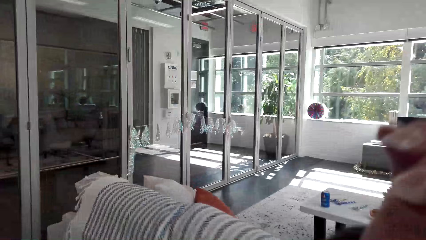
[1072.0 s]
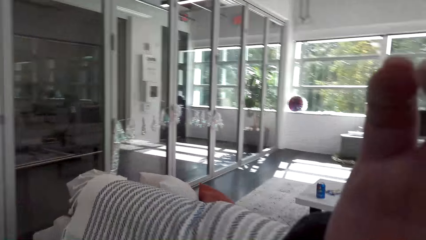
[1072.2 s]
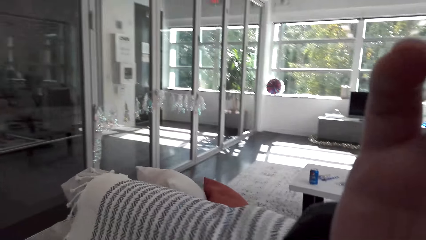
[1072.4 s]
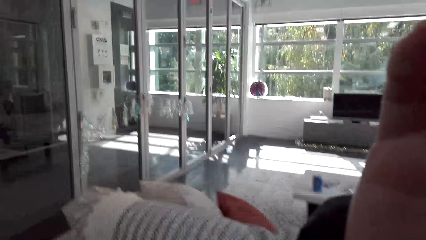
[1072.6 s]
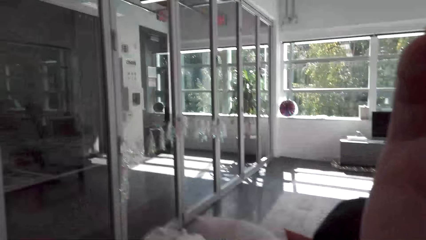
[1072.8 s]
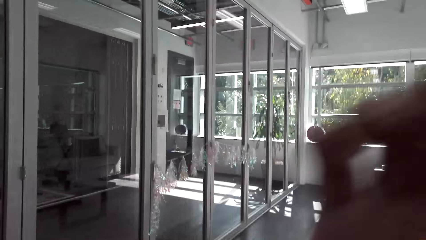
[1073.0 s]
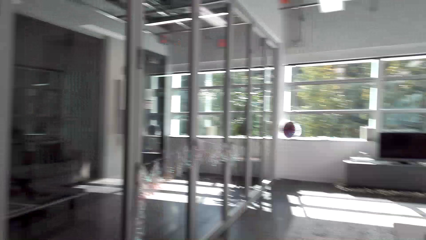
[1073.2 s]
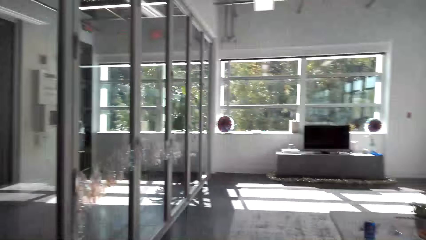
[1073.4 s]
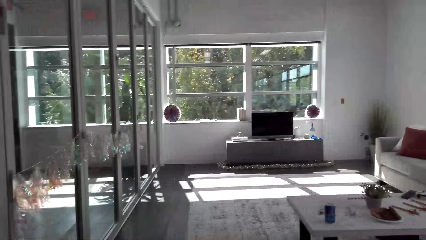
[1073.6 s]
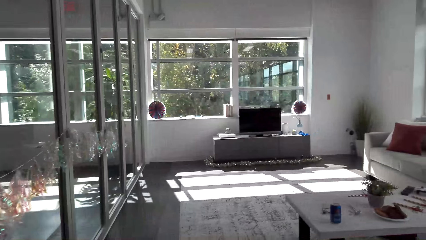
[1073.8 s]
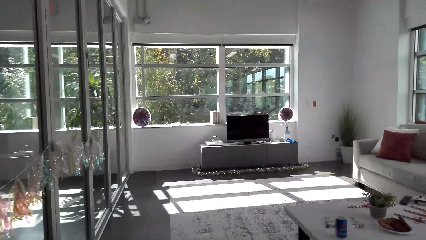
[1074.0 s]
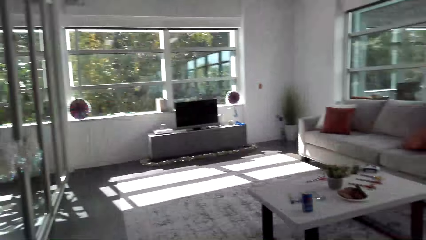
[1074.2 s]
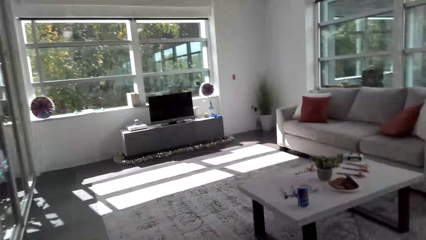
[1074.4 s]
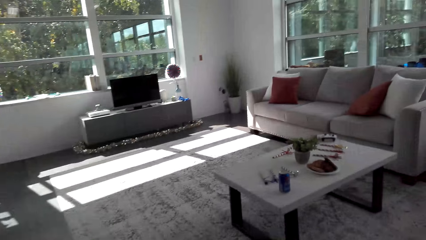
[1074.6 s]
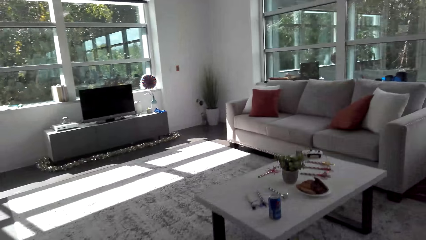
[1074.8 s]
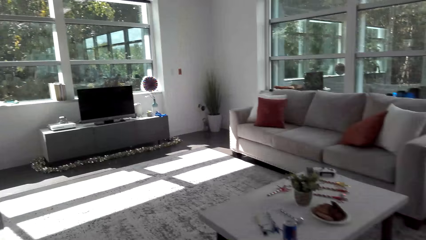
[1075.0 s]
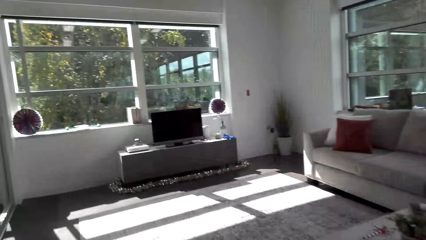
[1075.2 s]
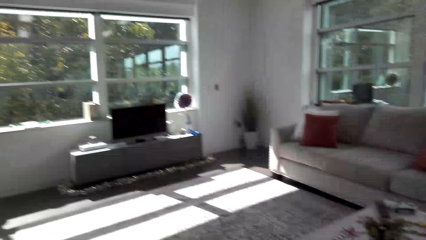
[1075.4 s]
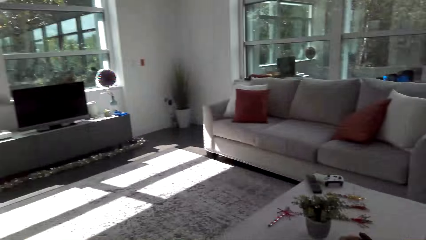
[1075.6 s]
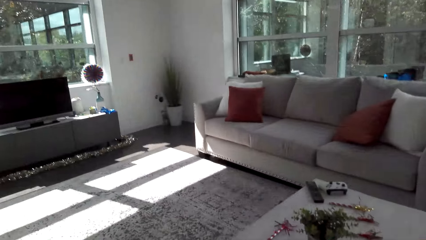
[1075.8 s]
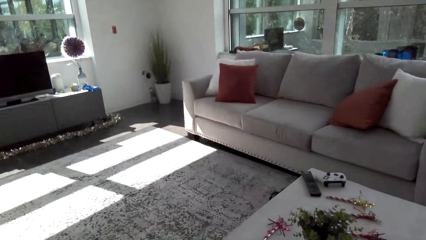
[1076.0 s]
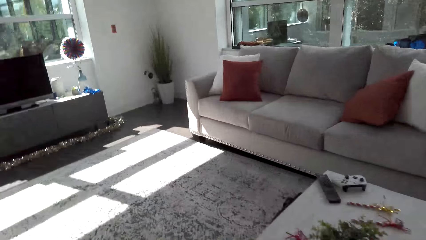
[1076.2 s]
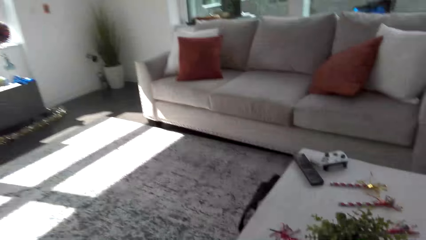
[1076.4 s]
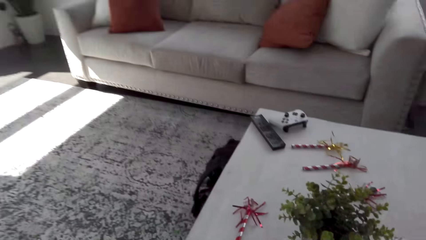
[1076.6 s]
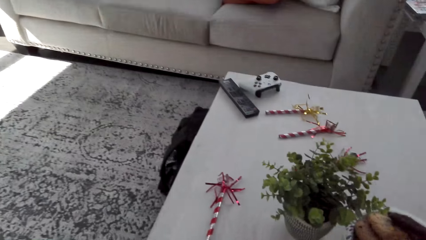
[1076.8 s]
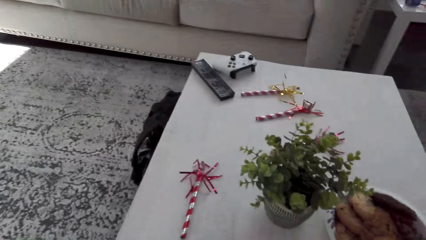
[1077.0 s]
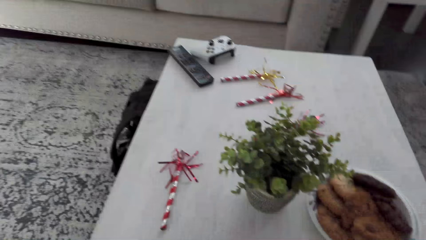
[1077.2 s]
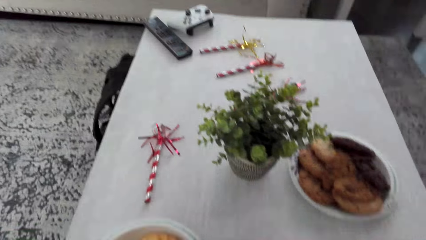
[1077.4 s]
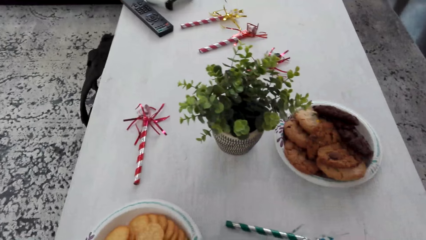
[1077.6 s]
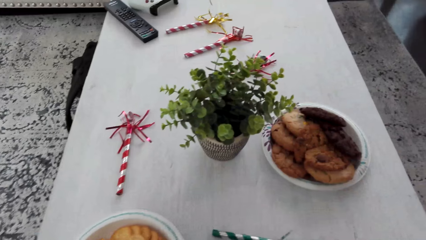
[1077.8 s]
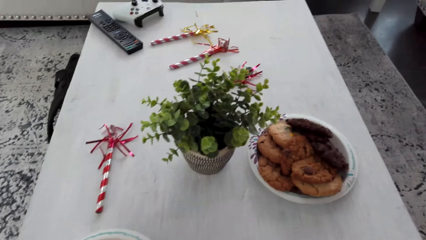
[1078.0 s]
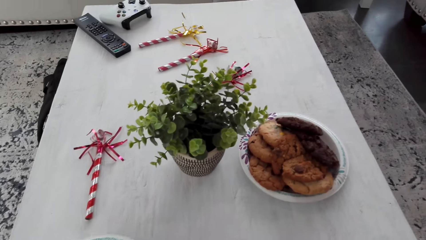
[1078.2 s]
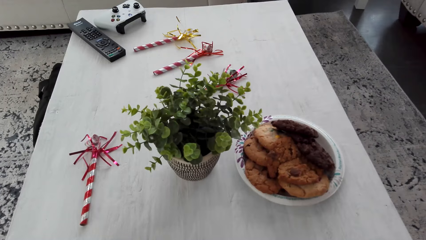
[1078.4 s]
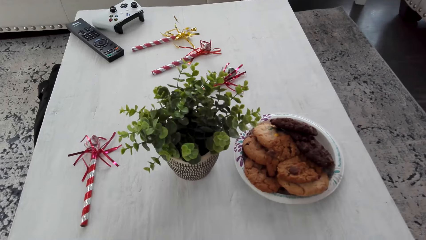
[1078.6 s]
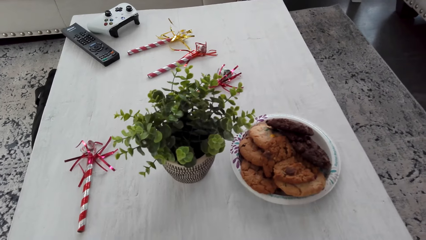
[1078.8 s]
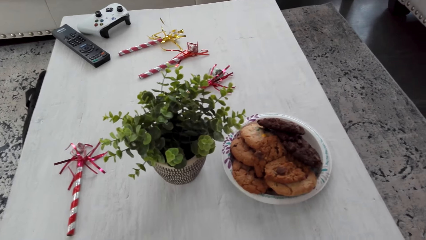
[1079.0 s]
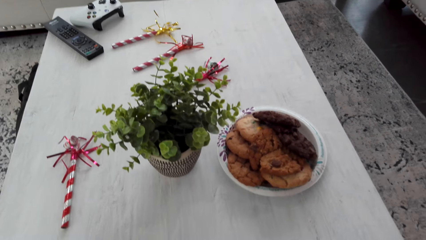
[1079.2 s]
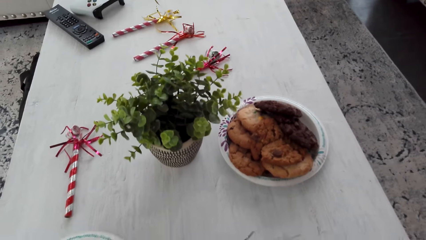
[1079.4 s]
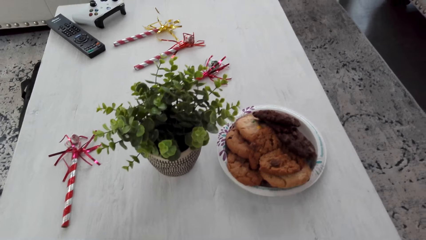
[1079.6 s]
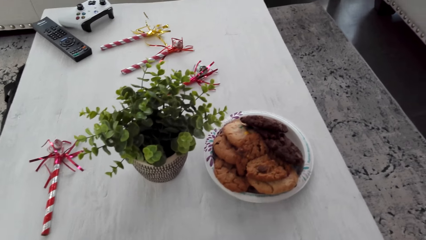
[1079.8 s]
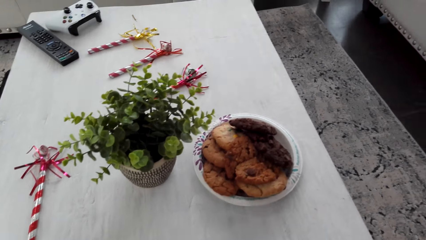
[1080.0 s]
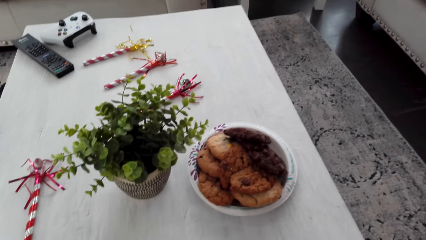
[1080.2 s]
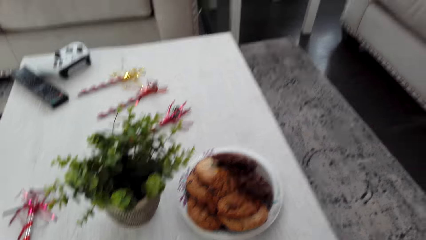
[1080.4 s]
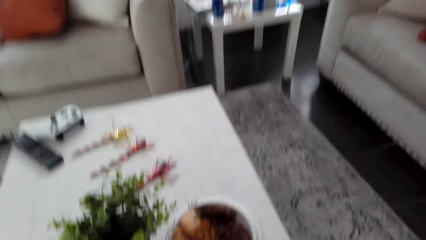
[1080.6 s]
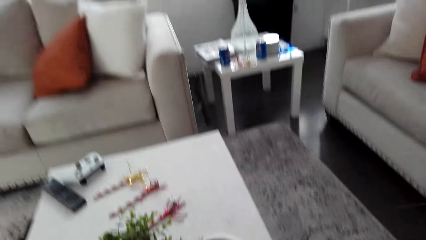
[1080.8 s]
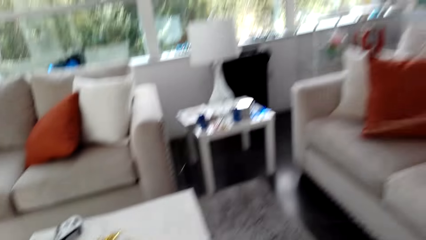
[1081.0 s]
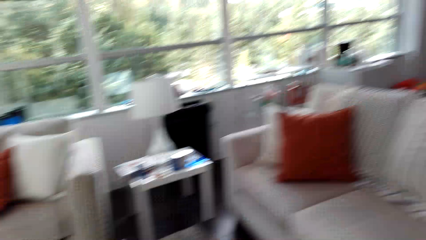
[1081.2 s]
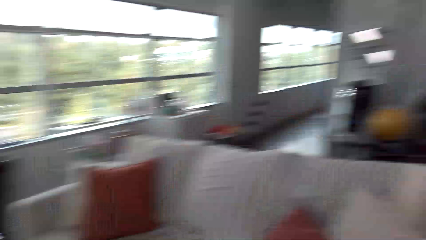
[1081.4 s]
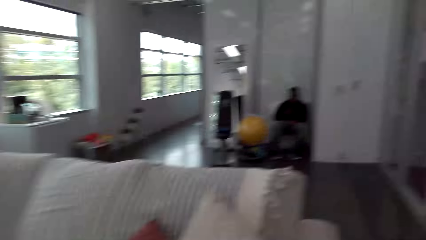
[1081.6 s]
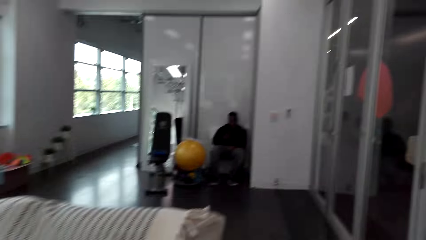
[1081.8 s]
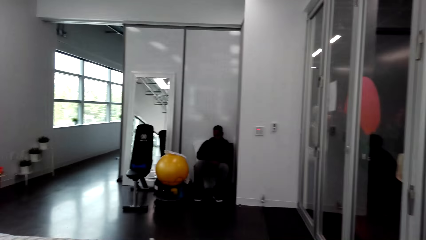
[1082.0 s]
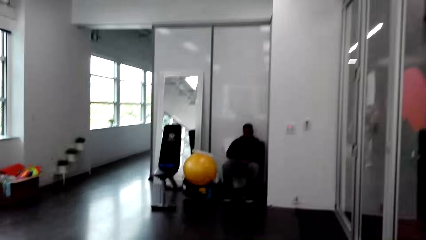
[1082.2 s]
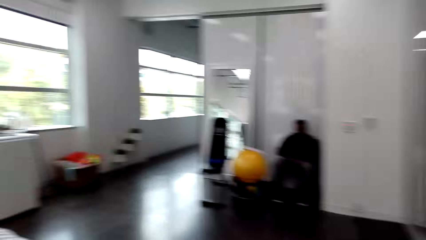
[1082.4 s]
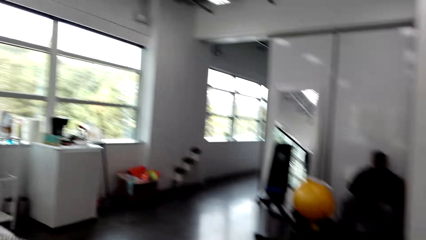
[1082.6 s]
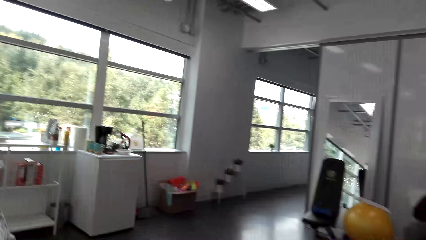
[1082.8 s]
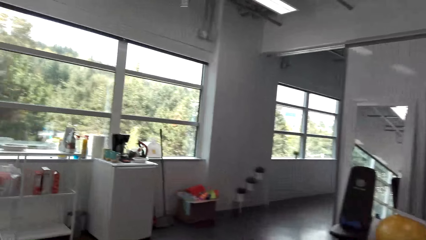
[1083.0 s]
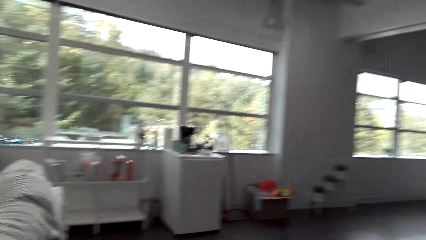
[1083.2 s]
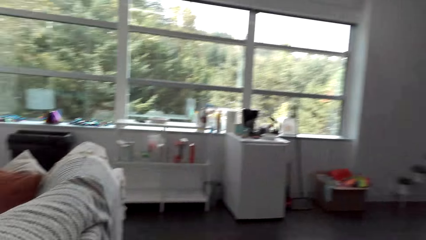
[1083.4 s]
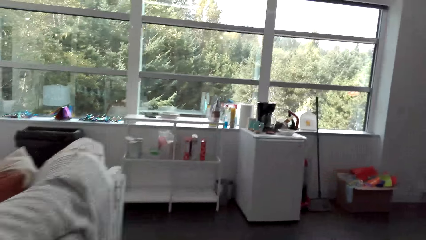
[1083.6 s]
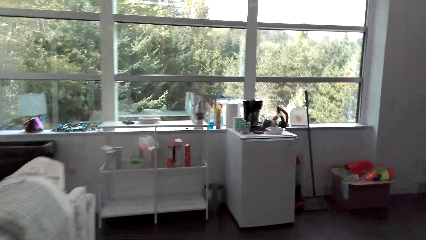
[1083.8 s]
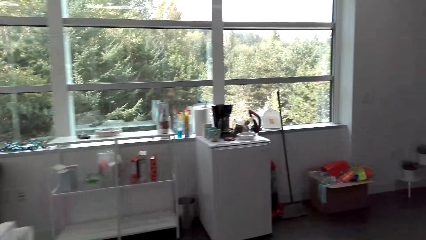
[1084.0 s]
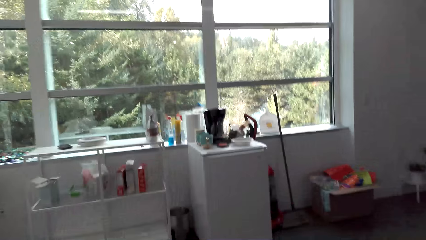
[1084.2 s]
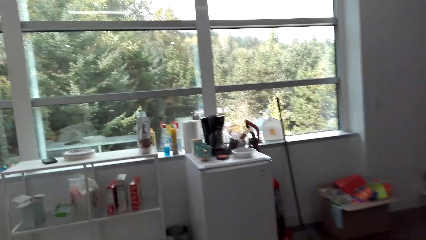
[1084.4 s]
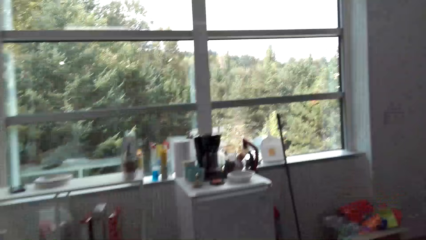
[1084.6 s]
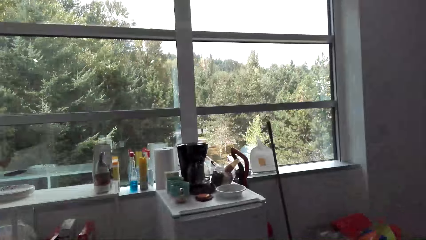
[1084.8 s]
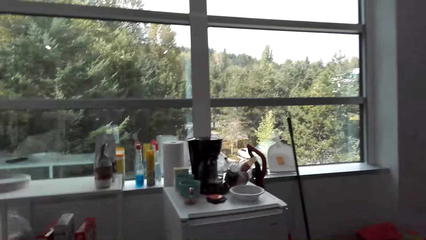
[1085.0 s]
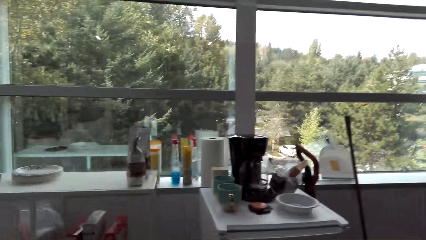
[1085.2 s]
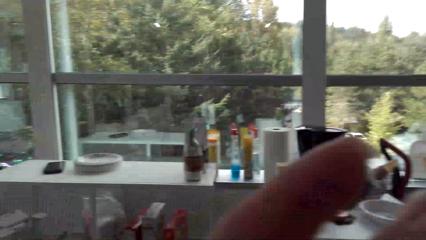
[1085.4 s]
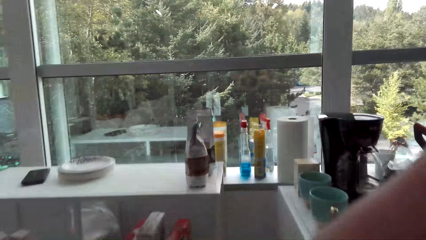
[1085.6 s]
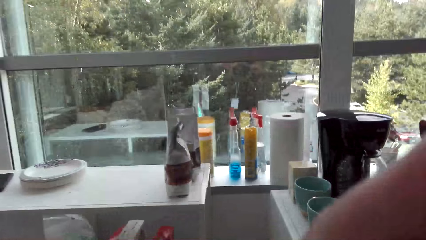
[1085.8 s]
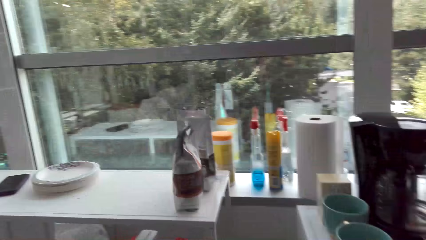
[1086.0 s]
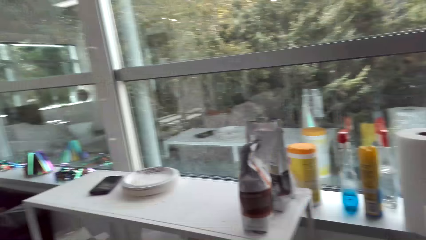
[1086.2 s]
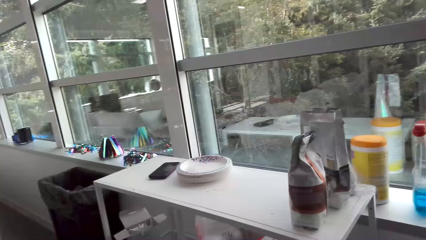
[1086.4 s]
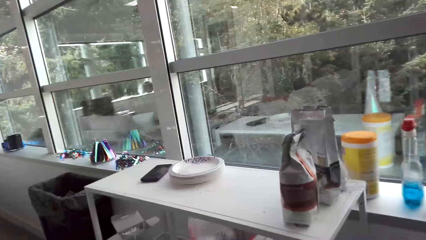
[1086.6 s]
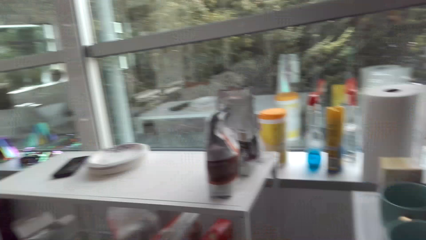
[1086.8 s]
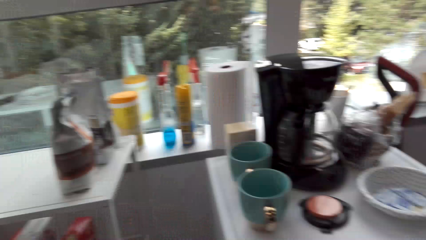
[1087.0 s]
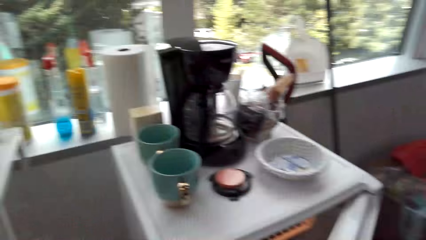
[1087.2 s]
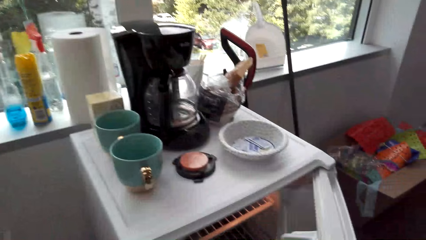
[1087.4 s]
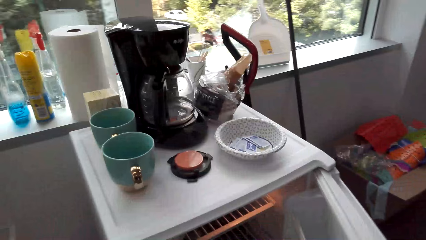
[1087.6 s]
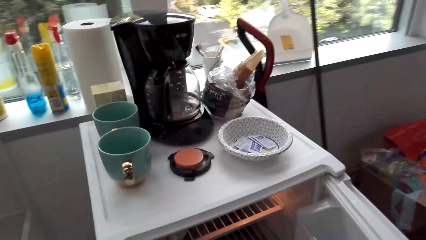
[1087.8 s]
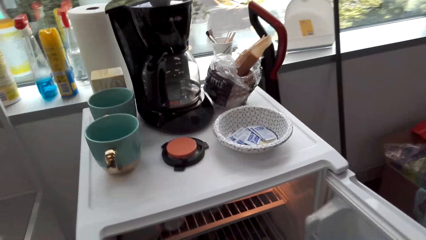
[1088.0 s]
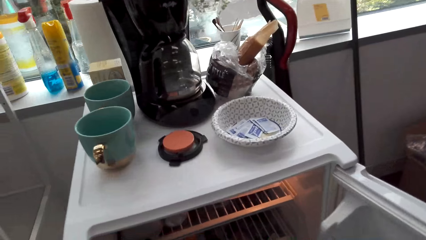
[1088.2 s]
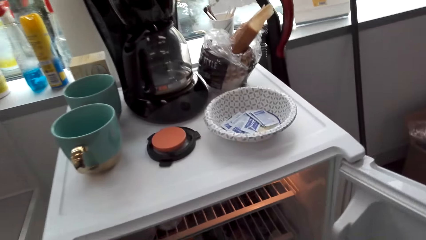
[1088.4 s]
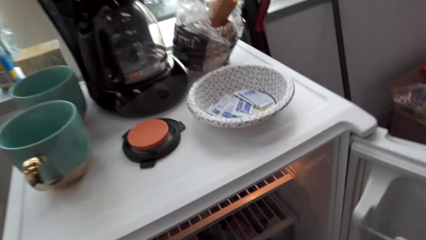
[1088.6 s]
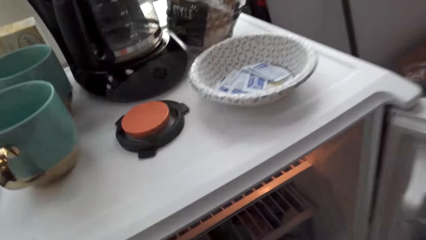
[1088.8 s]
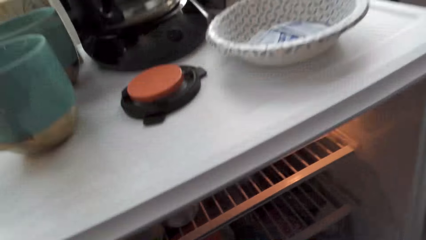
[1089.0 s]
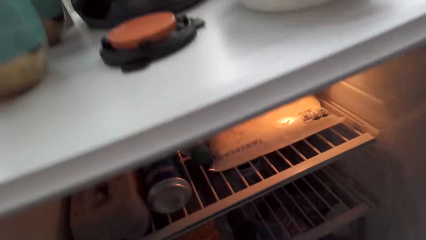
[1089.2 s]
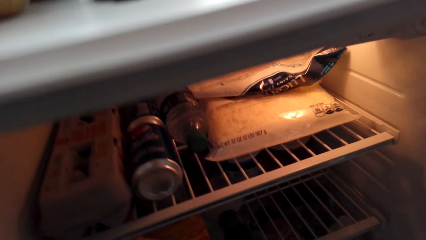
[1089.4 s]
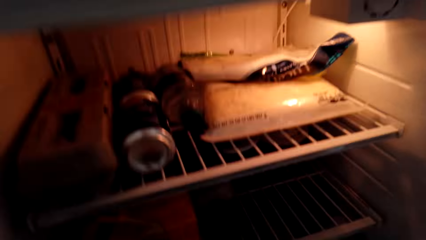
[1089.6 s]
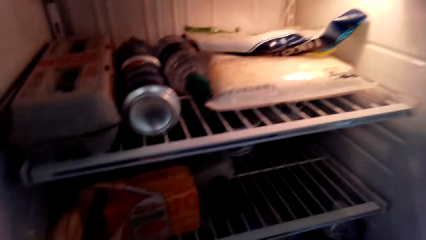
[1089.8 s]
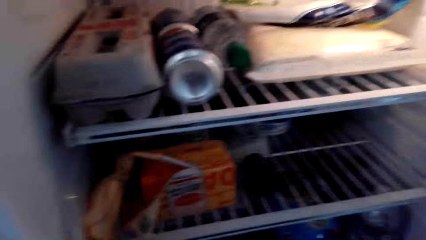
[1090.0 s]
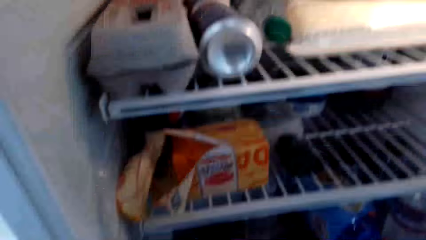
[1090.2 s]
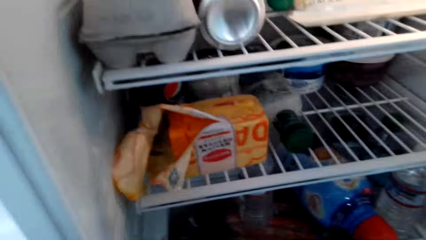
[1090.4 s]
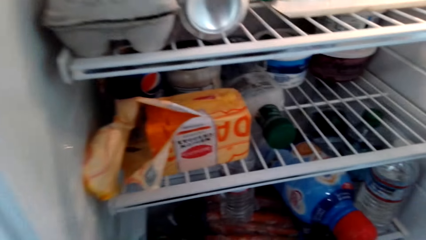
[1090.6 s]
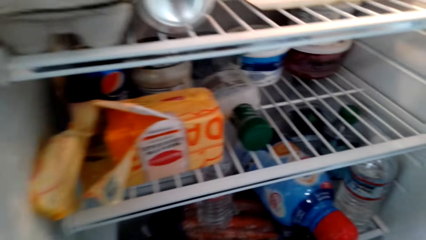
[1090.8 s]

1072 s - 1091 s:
The camera wearer touches the camera. They put the plate of biscuits on the table. They walk toward the refrigerator. They open the refrigerator.
